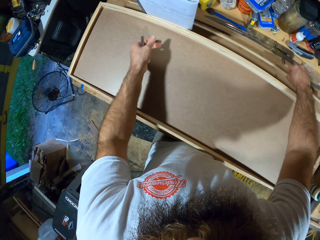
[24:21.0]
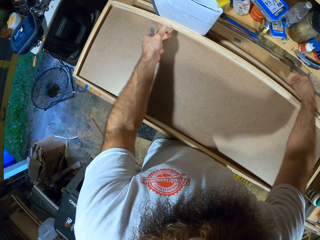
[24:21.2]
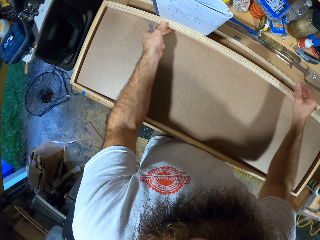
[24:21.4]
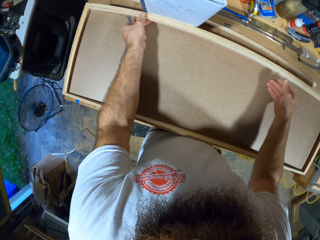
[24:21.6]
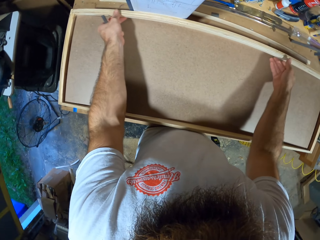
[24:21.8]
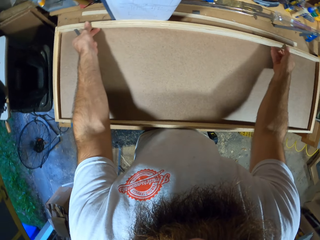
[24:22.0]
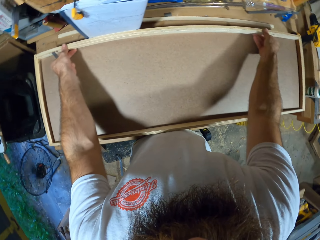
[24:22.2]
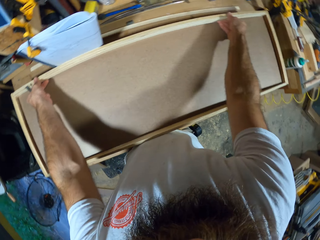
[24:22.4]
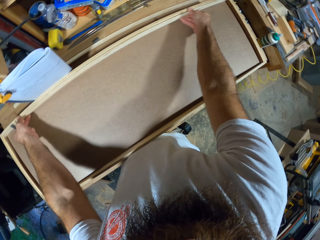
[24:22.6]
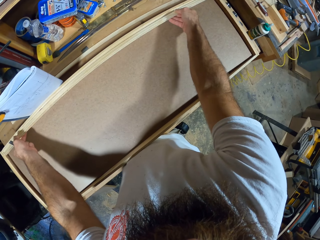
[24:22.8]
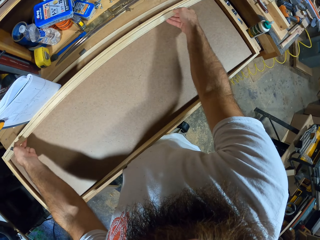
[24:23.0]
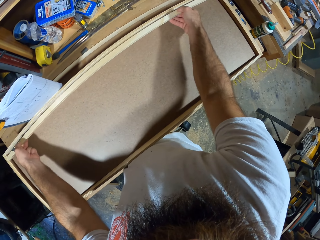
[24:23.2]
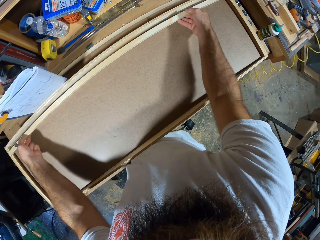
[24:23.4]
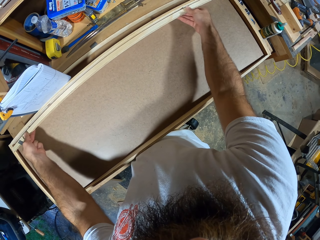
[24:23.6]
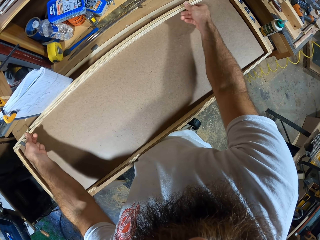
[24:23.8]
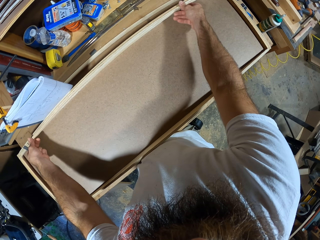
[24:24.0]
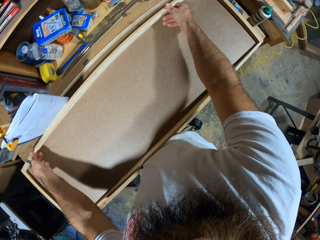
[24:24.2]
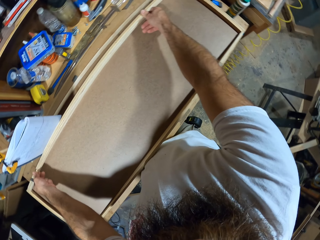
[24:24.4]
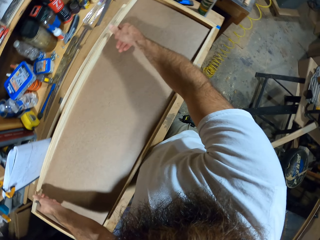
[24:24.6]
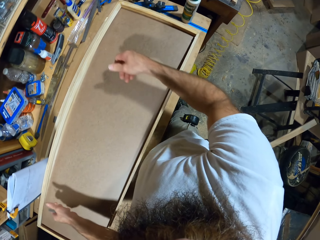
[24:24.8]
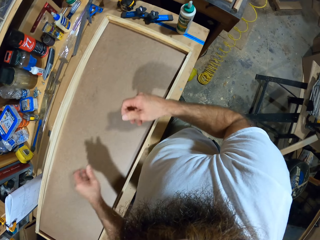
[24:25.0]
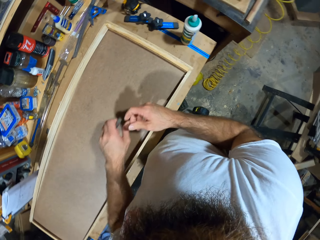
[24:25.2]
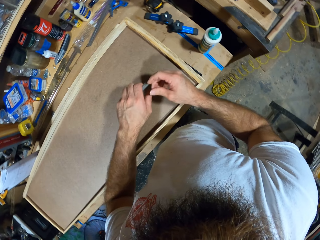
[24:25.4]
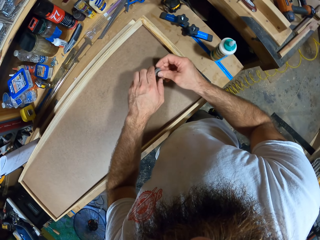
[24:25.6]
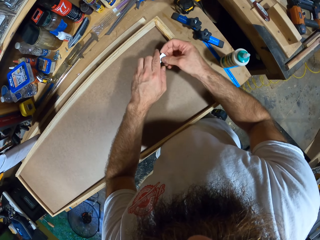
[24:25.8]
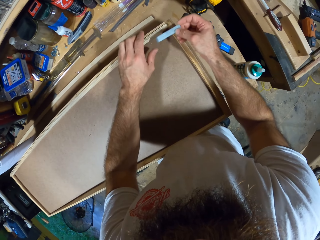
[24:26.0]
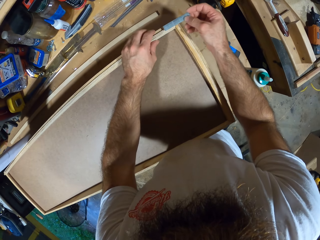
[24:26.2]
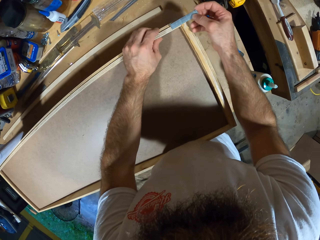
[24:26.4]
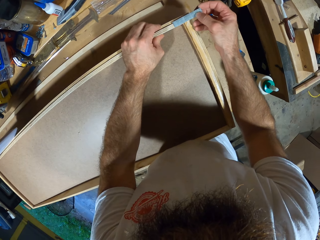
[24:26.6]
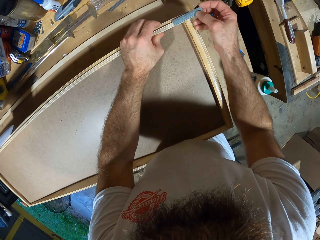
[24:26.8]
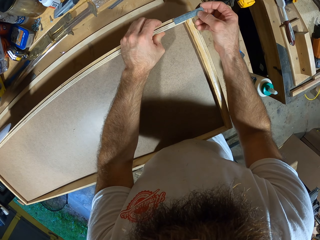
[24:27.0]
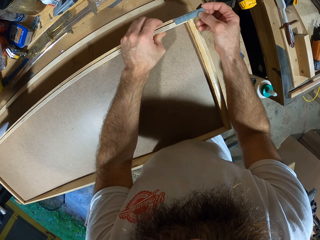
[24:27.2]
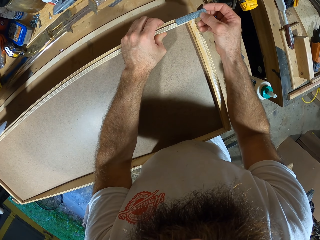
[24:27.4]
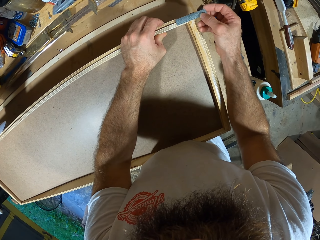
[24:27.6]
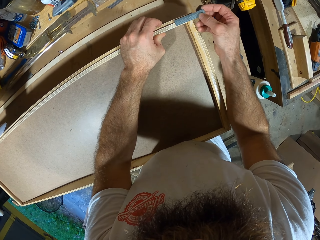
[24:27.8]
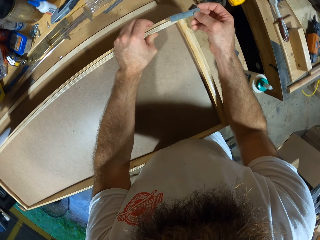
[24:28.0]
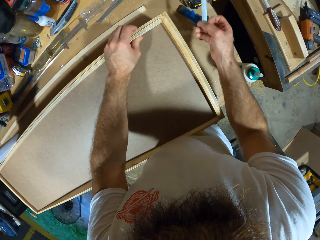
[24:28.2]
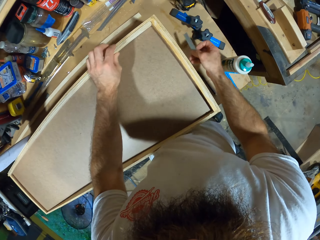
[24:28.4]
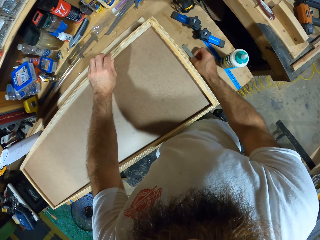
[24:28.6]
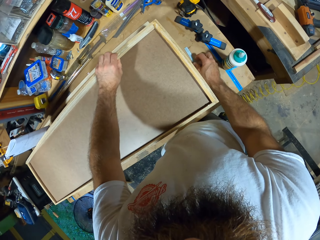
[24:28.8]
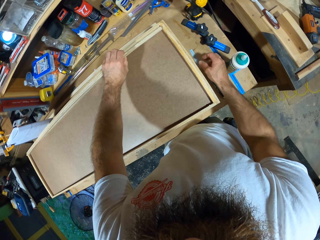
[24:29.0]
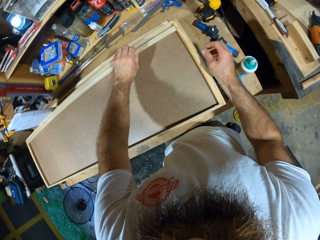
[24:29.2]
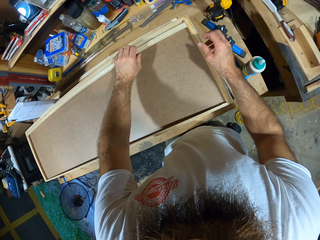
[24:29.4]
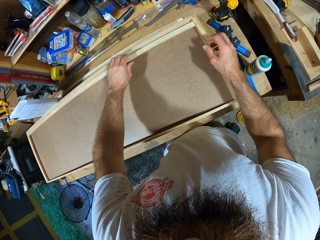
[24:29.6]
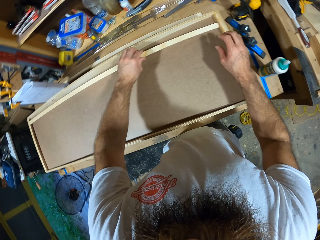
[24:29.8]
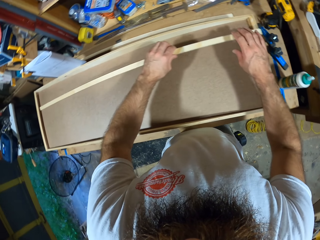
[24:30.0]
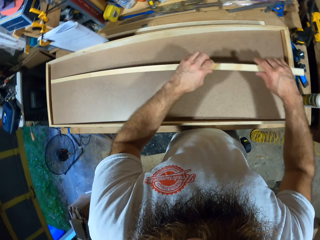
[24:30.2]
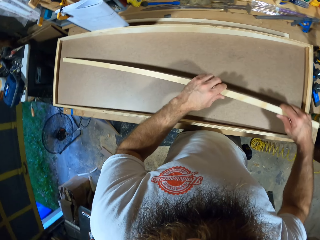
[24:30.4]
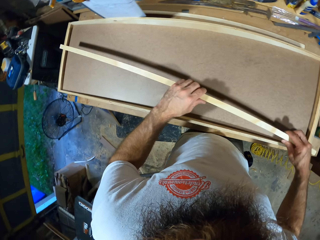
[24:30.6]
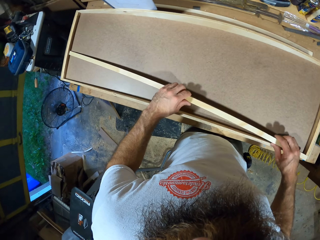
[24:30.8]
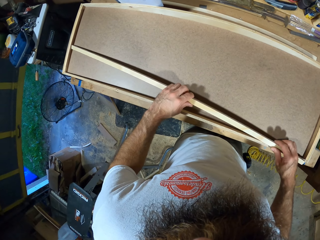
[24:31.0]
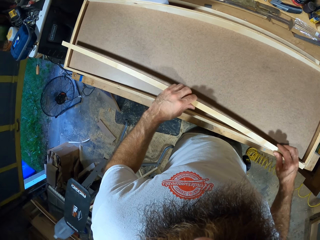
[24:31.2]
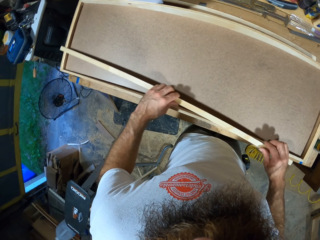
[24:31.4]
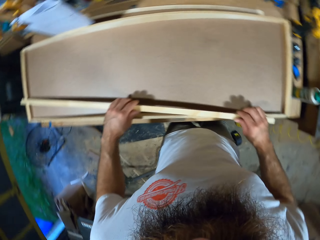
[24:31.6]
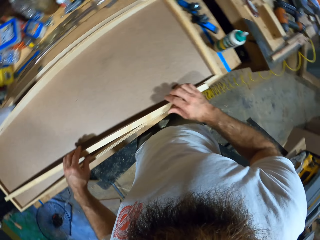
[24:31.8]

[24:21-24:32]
The camera wearer drops the plywood on the workshop table with his right hand. He adjusts the plywood on the board with both hands. He plucks the piece of wood from the board with both hands. He passes the drive pin to his right hand. He holds the plywood and the board together with his left hand. He places the drive pin on the plywood and the board with his right hand. He measures the piece of wood with the staple pins. He drops the drive pin on the table with his right hand. He moves the plywood on the board with both hands.

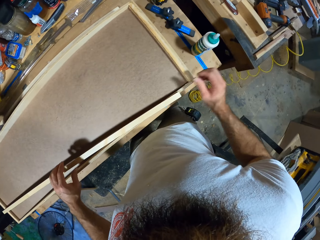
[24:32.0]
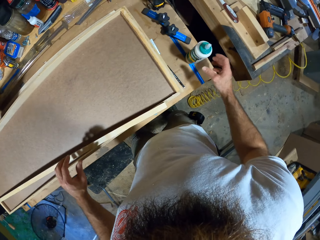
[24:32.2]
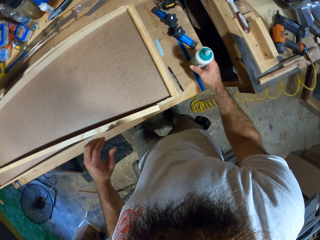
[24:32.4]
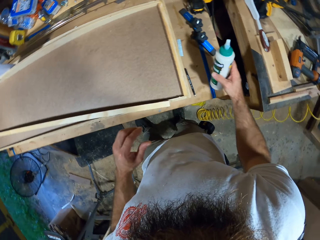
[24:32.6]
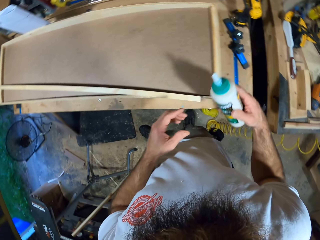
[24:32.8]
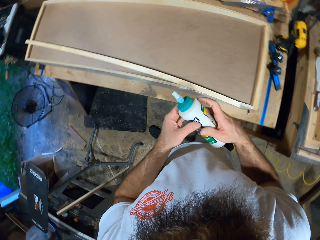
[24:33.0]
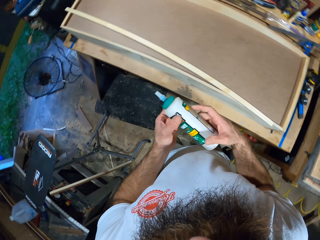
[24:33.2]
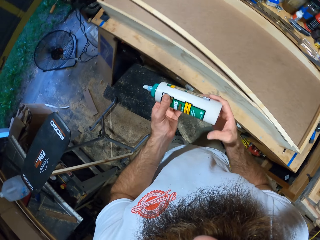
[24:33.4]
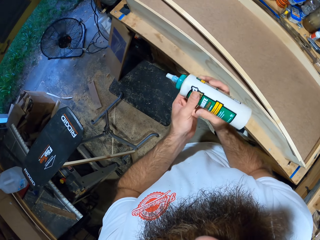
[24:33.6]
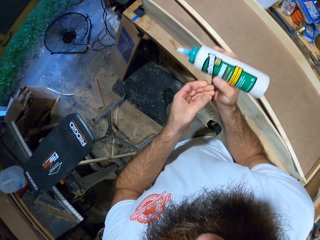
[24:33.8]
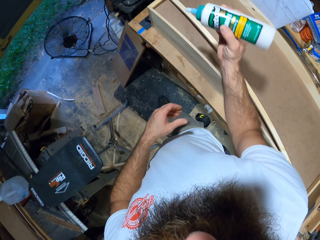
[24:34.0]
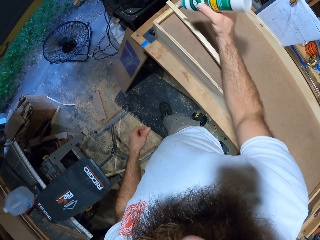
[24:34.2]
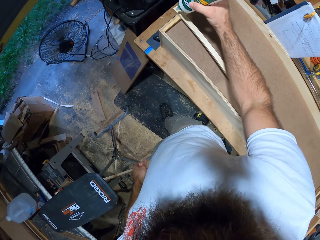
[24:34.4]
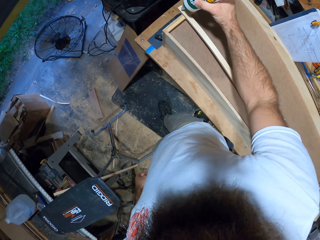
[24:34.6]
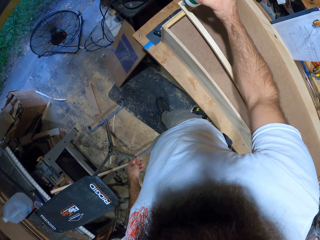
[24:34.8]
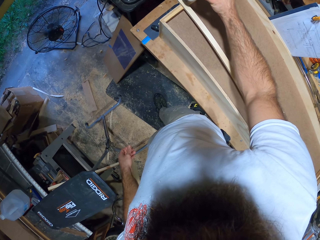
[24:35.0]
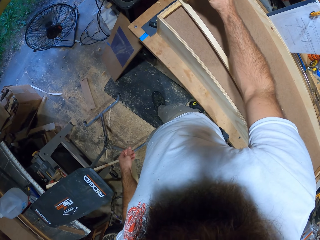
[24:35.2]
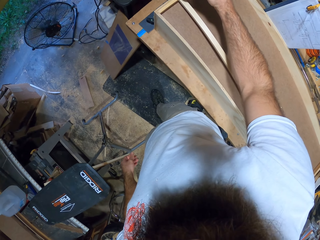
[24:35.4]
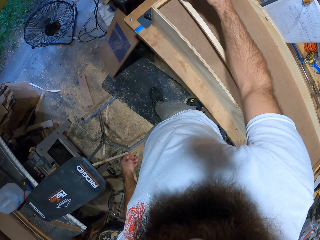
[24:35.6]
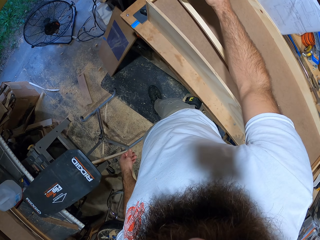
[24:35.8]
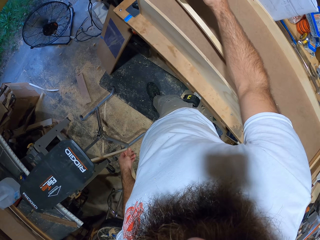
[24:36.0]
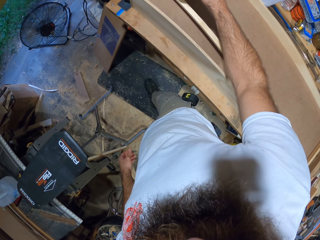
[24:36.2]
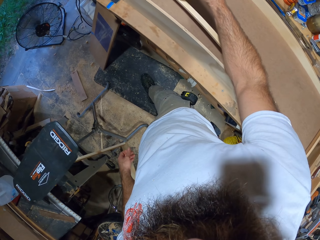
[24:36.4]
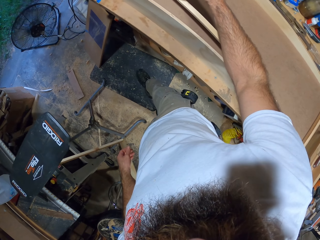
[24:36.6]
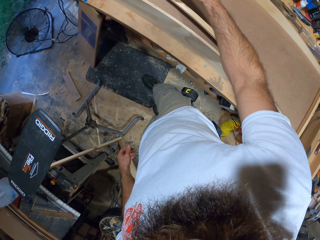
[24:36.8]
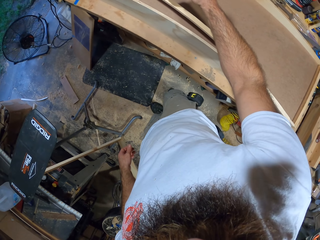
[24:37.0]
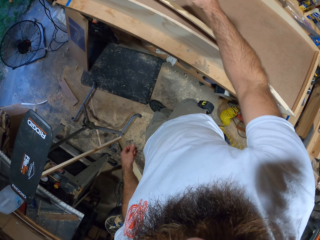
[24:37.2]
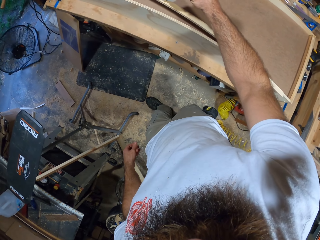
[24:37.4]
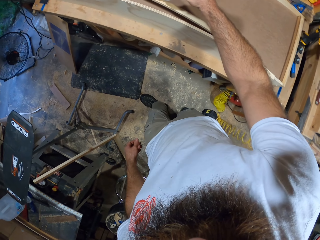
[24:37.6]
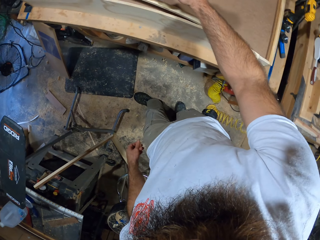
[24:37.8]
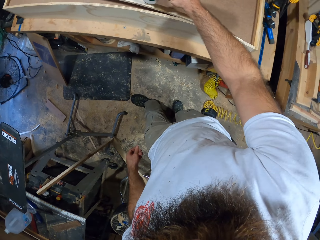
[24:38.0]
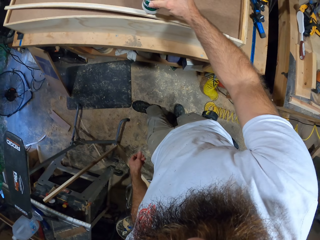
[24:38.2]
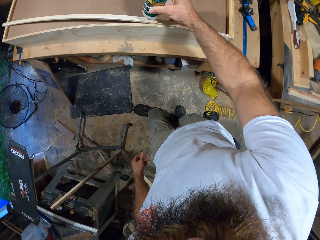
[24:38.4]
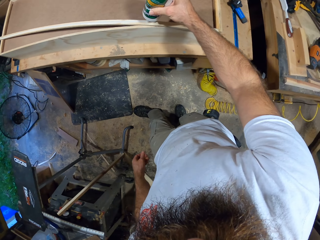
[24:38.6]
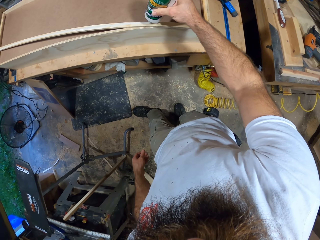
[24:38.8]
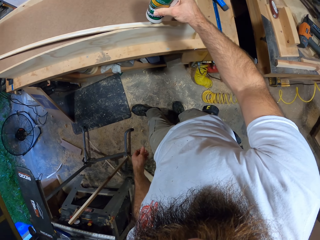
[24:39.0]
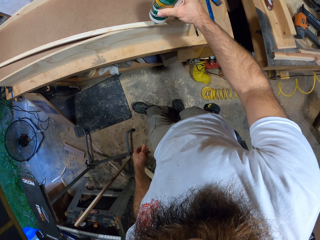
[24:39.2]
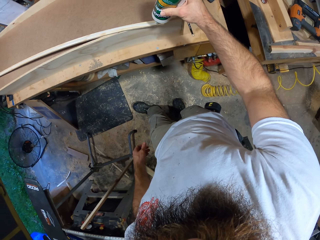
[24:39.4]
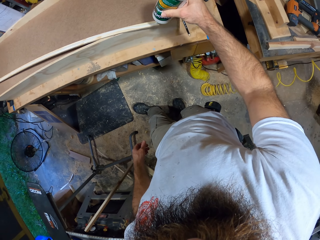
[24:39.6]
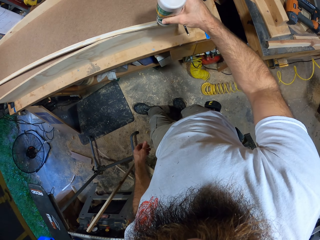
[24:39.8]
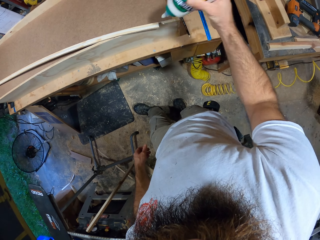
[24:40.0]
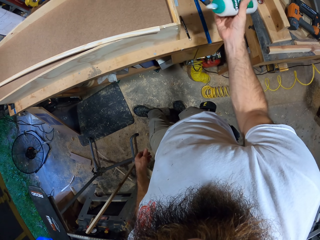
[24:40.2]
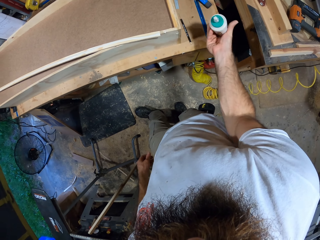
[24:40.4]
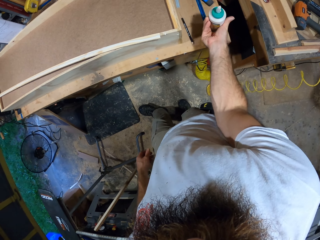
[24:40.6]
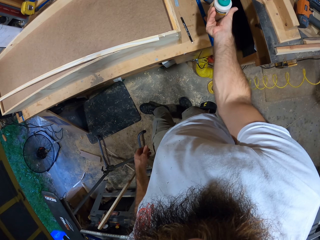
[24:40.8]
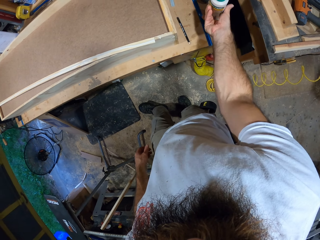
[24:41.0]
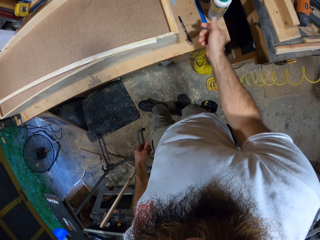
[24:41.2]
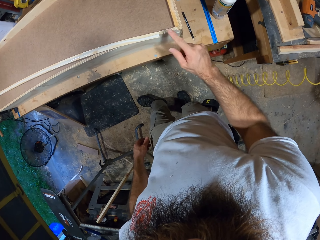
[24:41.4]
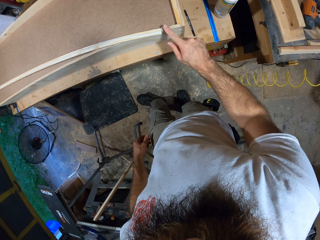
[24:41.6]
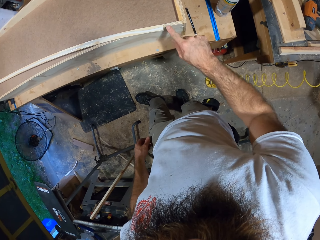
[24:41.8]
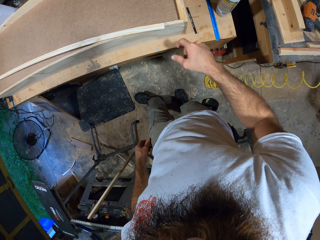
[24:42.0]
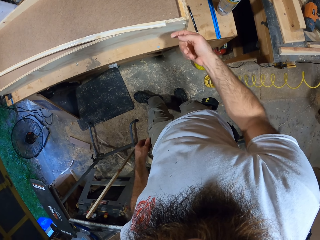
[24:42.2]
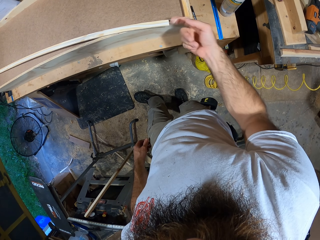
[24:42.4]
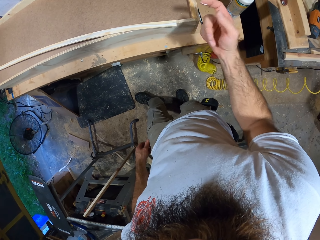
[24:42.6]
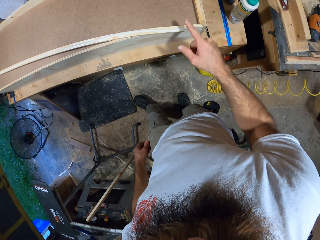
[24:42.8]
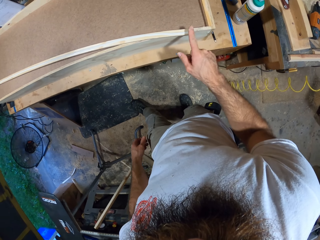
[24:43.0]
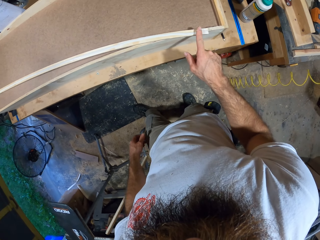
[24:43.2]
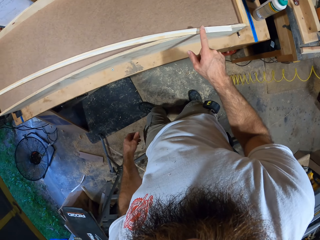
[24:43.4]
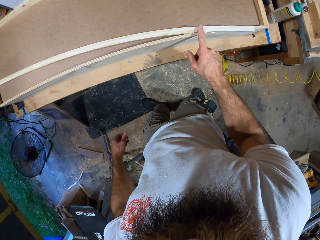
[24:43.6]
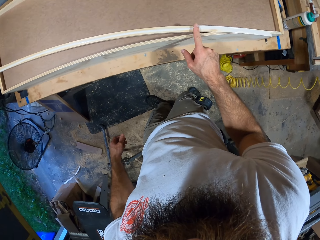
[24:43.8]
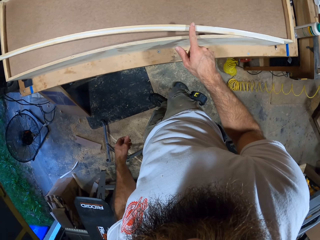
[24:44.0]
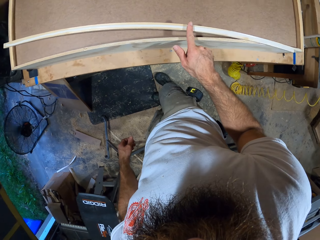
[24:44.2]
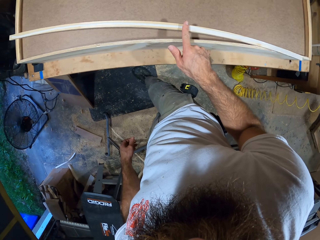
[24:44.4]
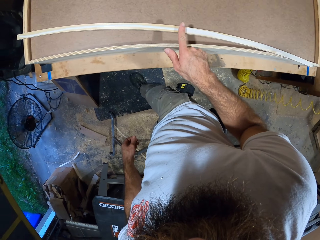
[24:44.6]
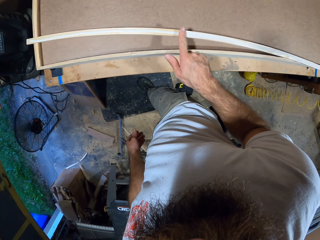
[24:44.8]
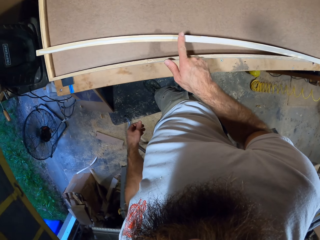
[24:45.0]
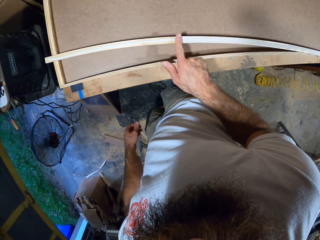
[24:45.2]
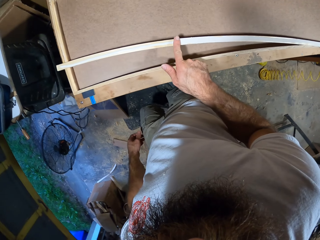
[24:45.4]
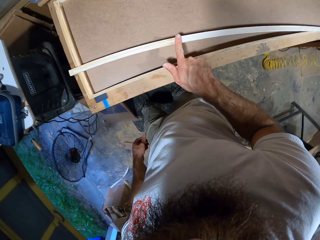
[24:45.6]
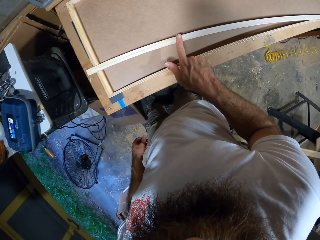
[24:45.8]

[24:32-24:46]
The camera wearer picks up a bottle of adhesive from the workshop table with his right hand. He holds the bottle of adhesive with both hands. He applies some adhesive on the plywood with his right hand. He drops the bottle of adhesive on the table with his right hand. He applies the adhesive remains on the board with his right hand. He spreads the adhesive on the plywood with his right hand.
